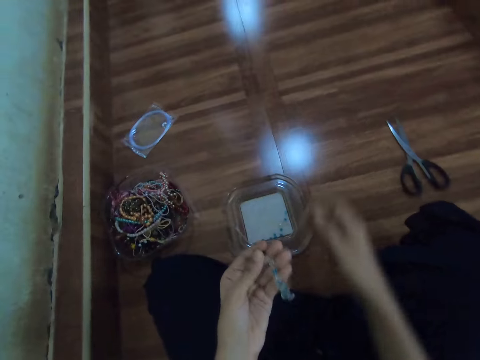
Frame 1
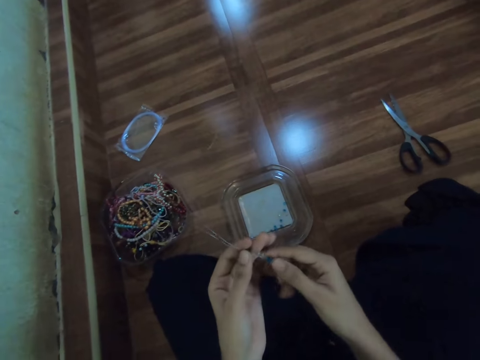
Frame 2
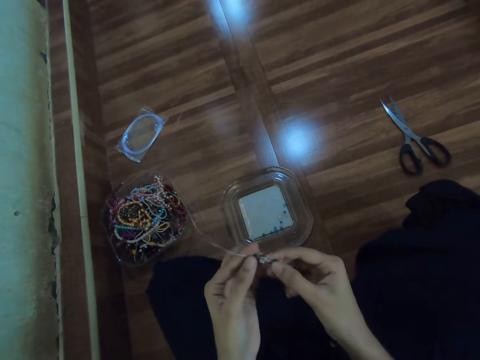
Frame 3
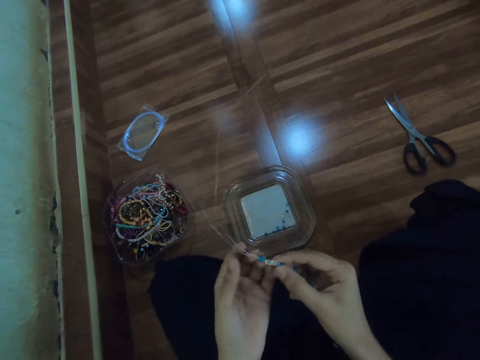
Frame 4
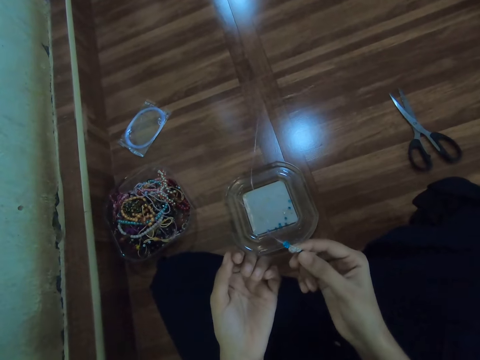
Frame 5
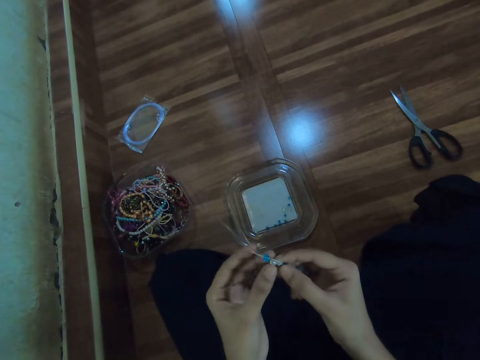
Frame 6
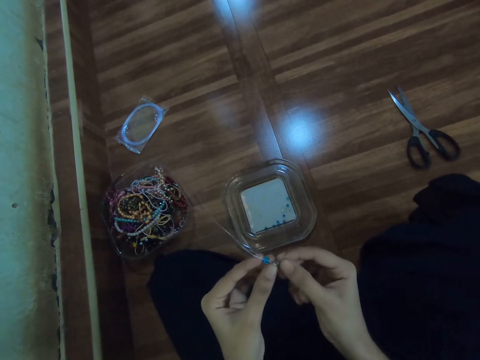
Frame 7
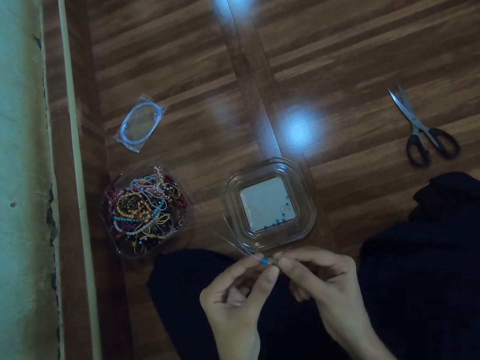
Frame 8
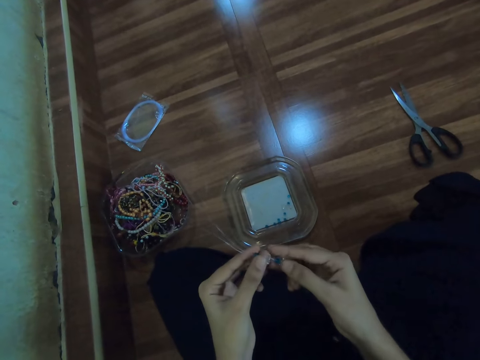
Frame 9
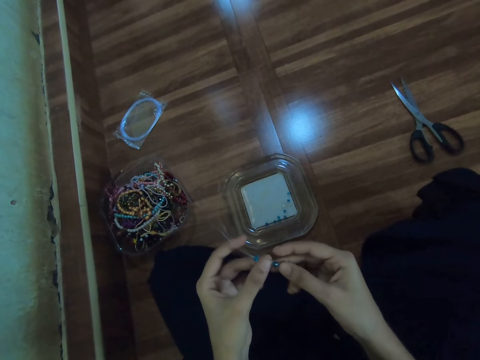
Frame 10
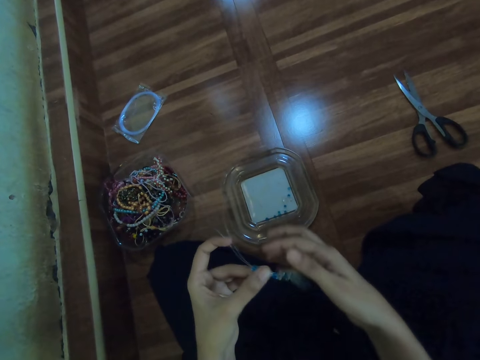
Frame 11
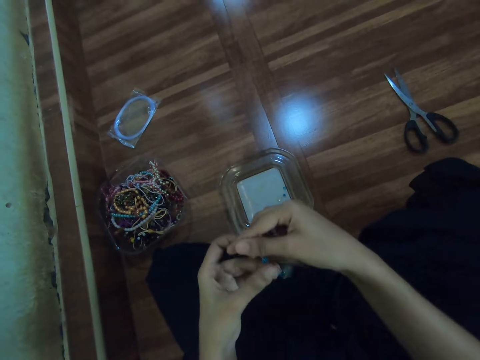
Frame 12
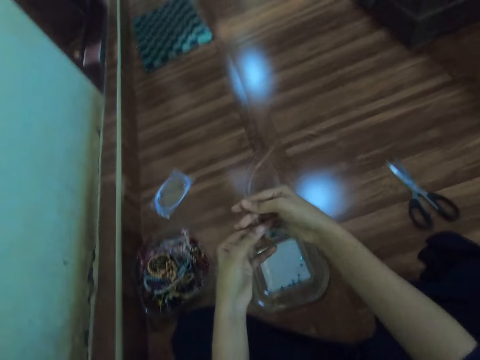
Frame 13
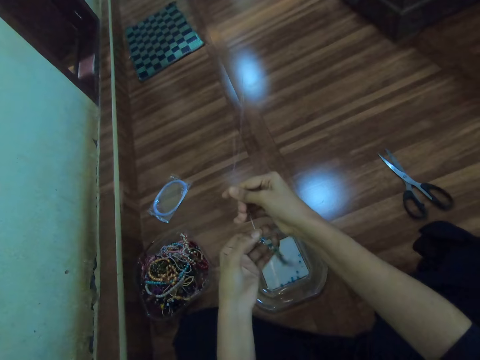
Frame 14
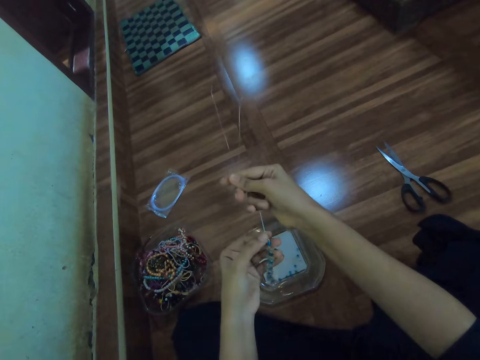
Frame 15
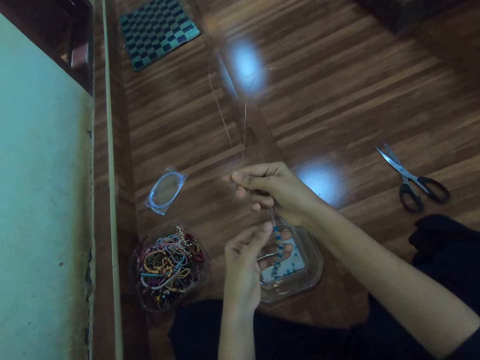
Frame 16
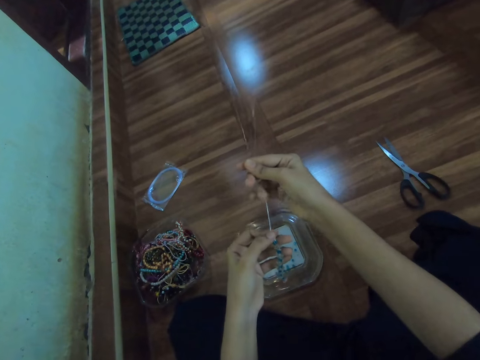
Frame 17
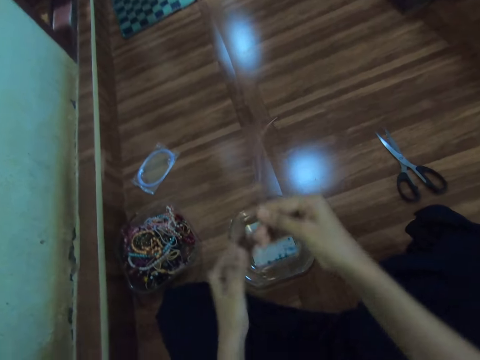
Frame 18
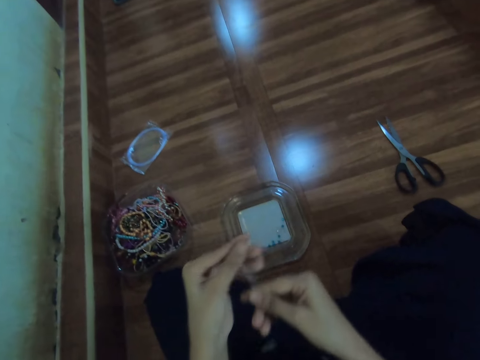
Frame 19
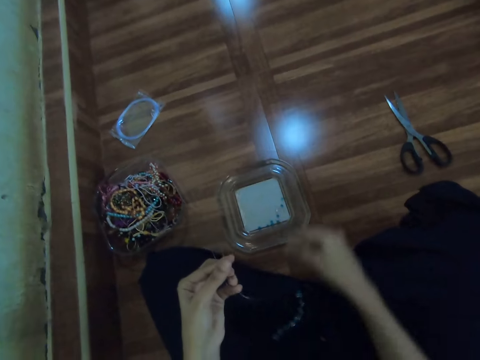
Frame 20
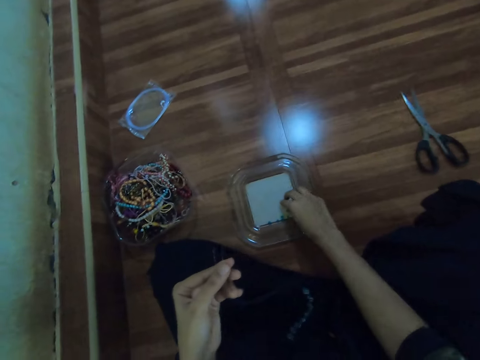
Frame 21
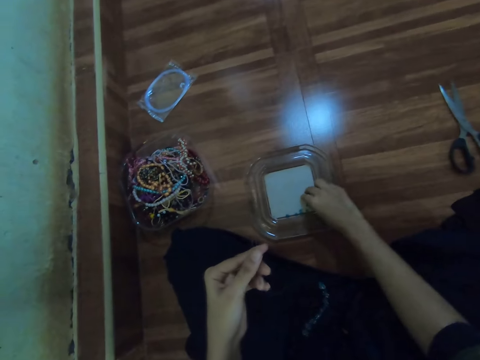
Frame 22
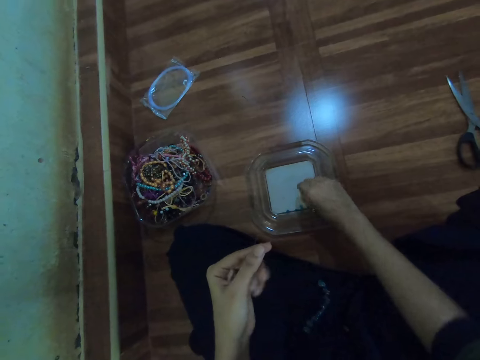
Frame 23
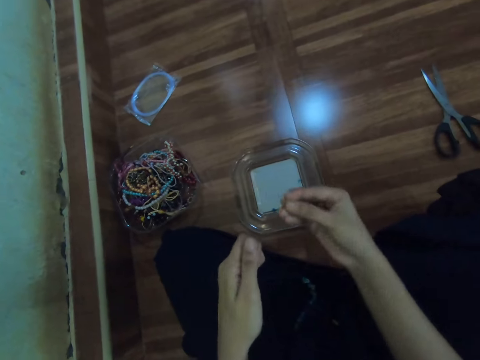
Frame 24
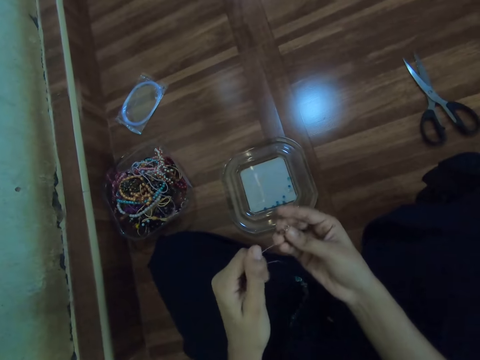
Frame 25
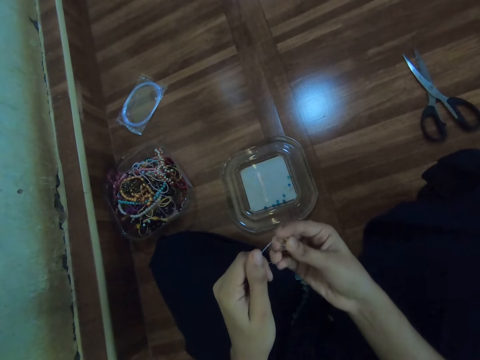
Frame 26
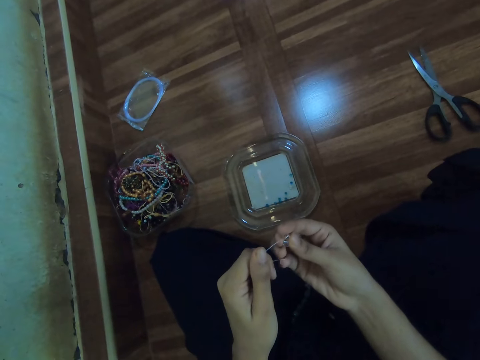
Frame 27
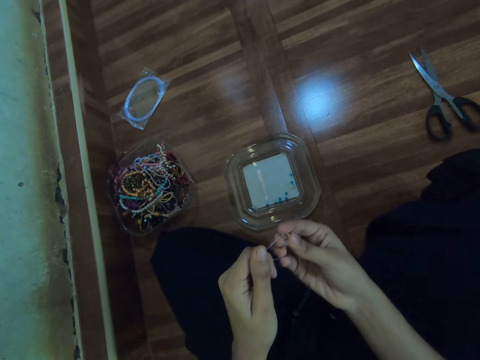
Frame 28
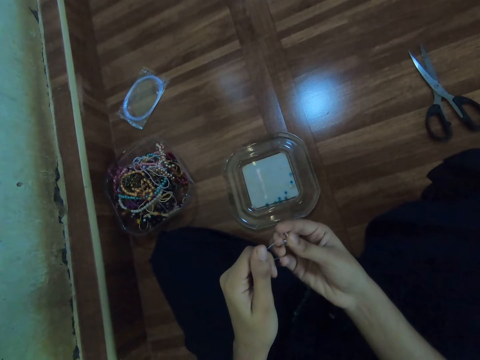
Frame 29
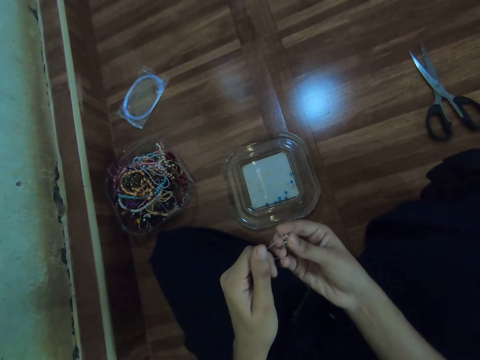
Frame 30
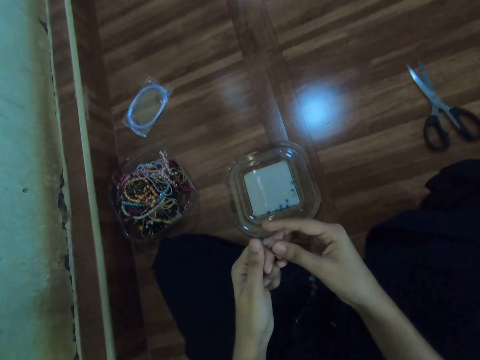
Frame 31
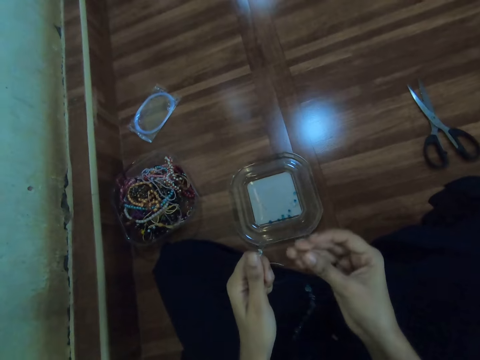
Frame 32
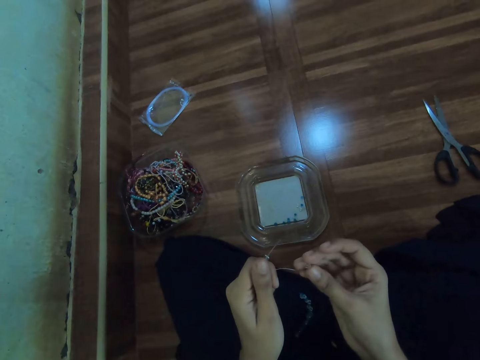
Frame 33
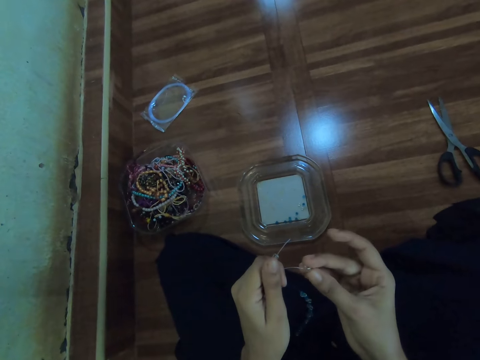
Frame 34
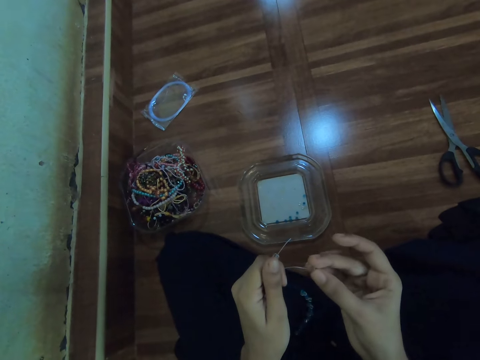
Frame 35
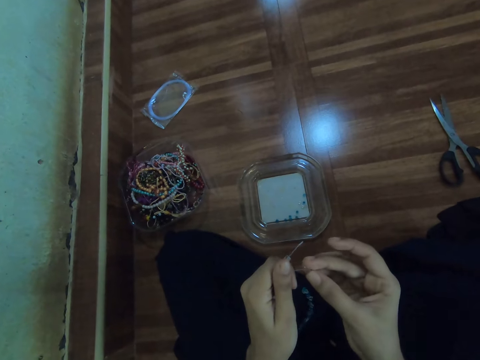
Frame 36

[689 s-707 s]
The camera wearer holds the beads with both hands. She lets go of the beads in her left hand. She holds the beads with her left hand. She pulls the fishing line with her right hand. She holds the fishing line with her left hand. She picks beads from the plastic container on the floor with her right hand. She inserts the bead on the fishing line with her right hand. She does so again.

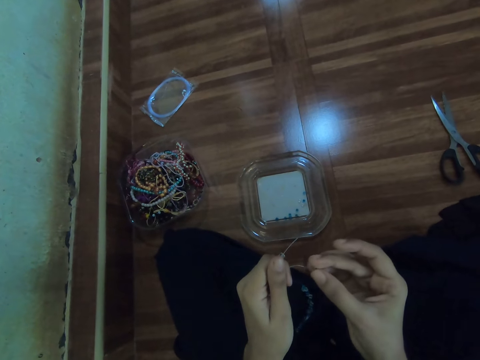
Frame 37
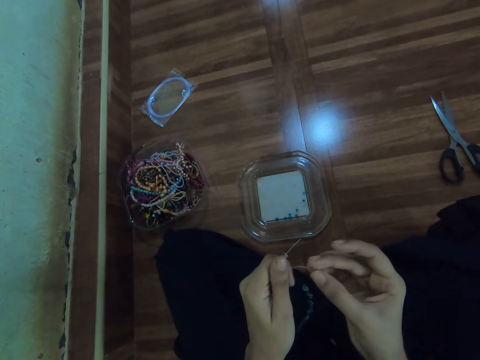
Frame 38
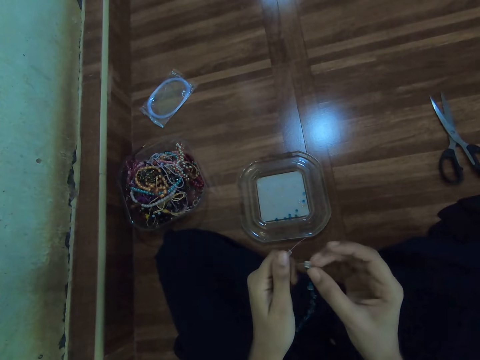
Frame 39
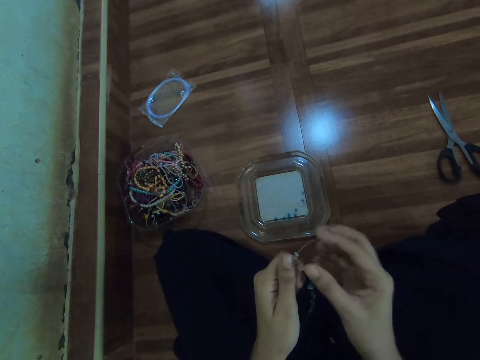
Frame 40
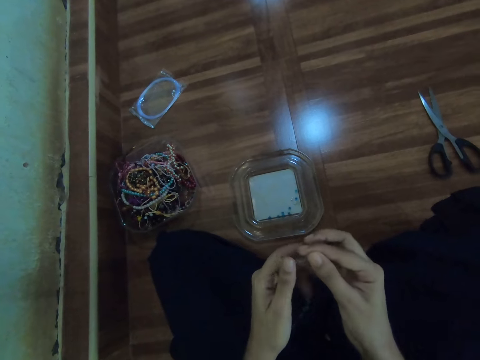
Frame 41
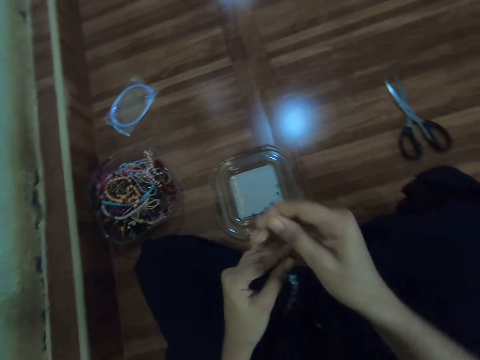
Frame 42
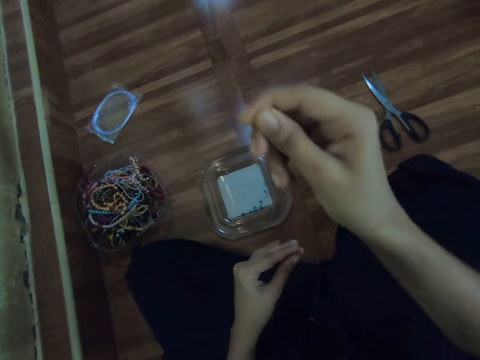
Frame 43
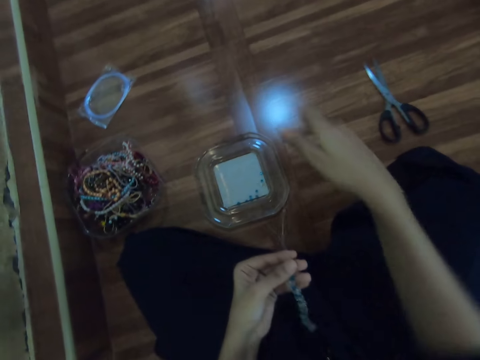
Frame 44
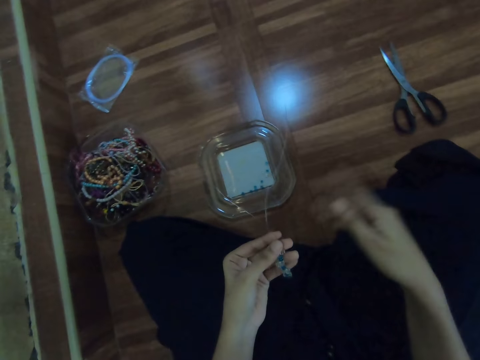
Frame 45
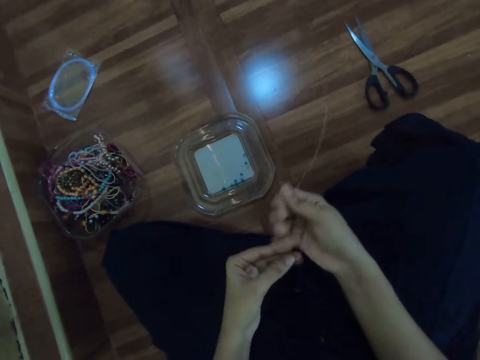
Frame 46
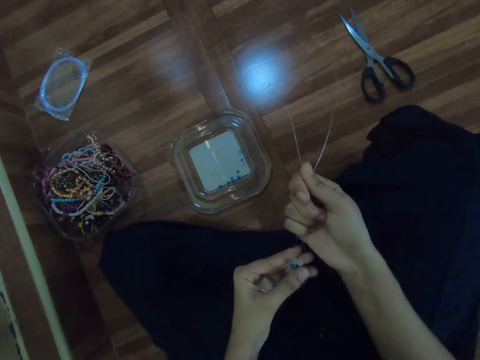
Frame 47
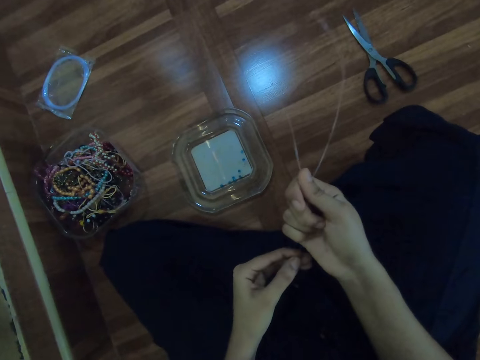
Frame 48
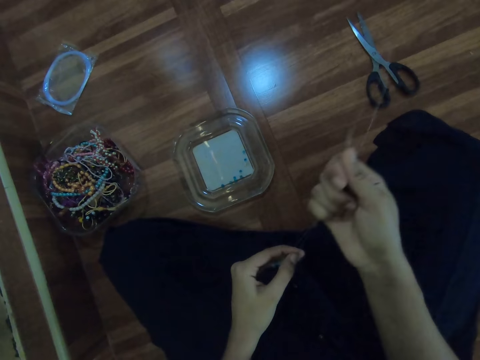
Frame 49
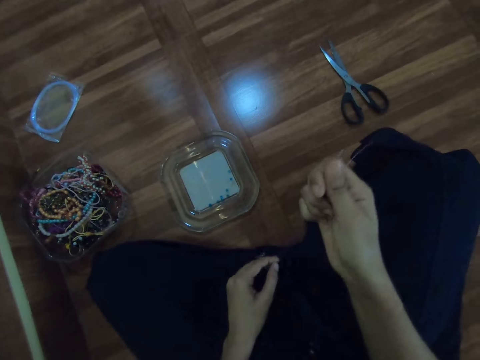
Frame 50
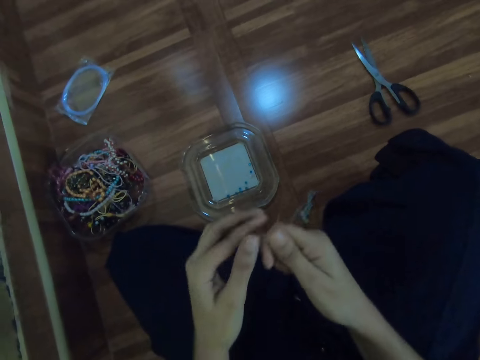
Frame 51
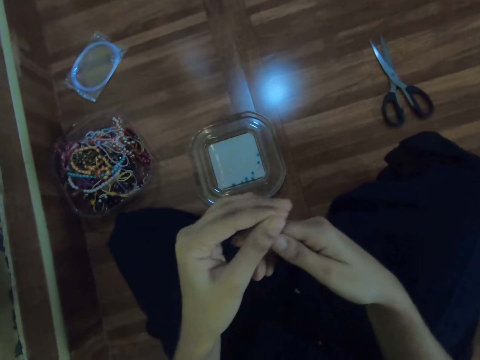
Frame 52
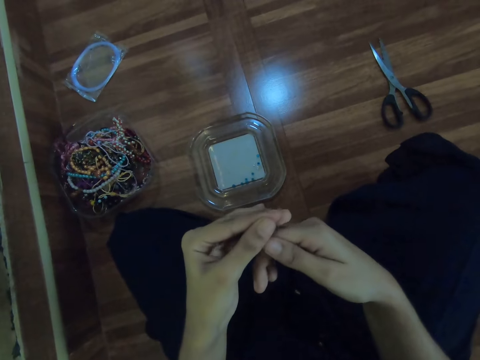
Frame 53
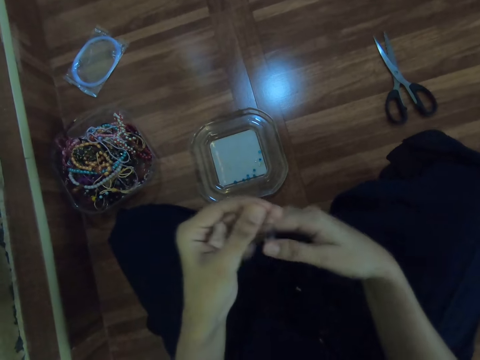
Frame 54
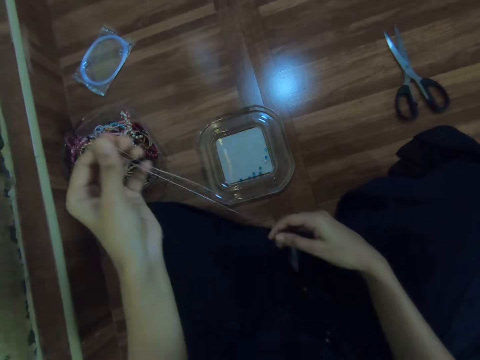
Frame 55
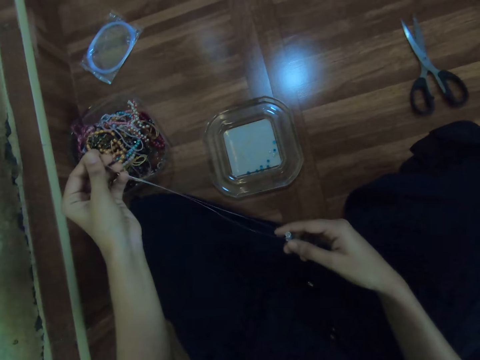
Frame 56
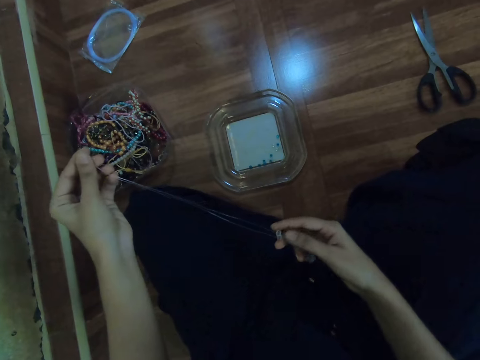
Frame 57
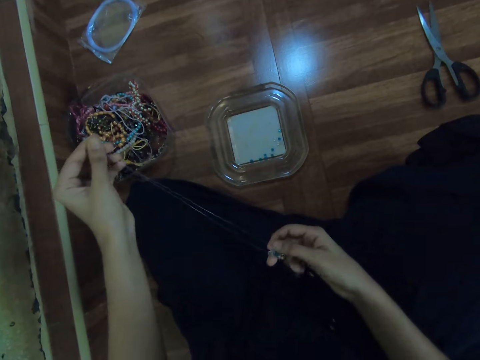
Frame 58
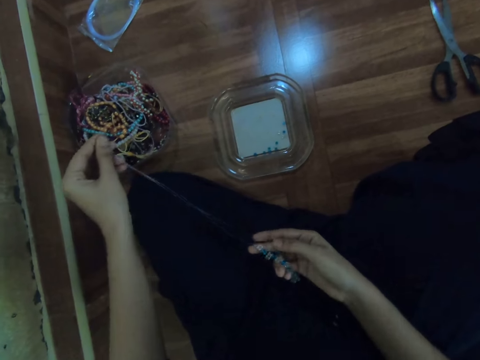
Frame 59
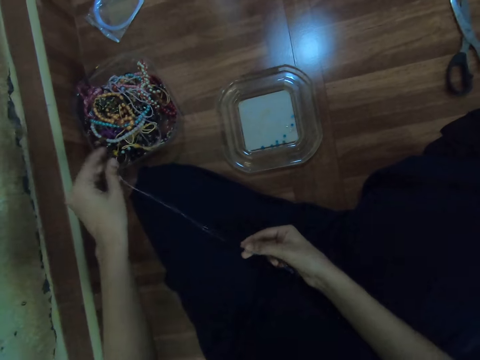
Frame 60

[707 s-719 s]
The camera wearer lets go of the beads in her left hand. She holds the beads in her left hand. She drops the fishing line with her right hand. She holds the fishing line with her right hand. She holds the fishing line with her left hand. She holds the beads with her right hand.
